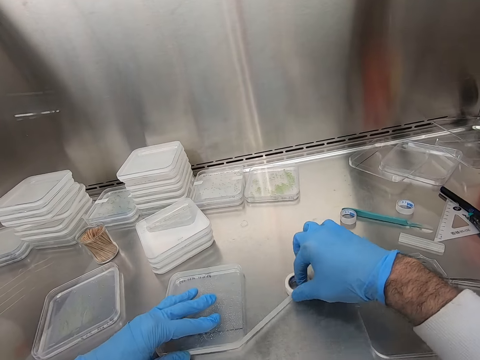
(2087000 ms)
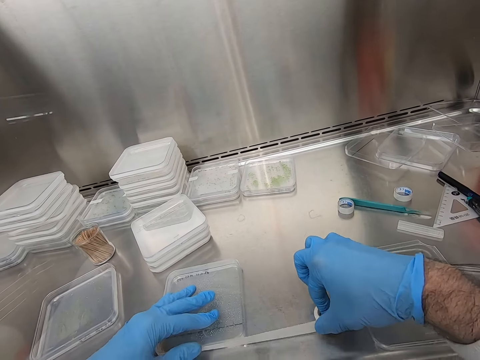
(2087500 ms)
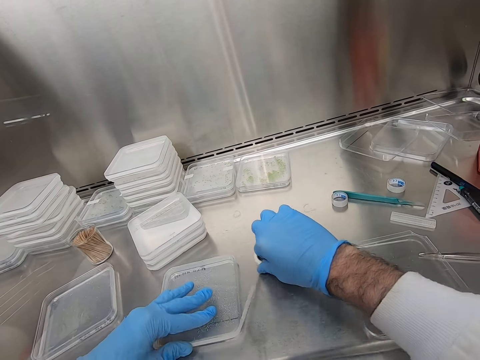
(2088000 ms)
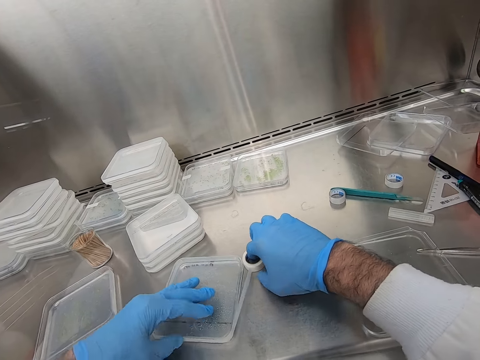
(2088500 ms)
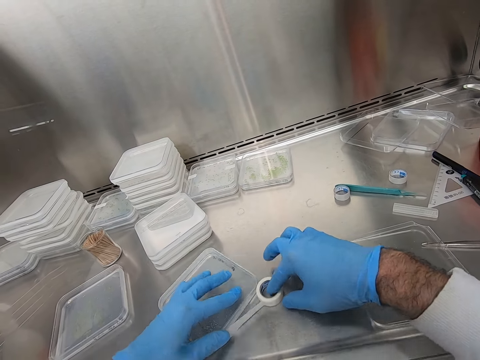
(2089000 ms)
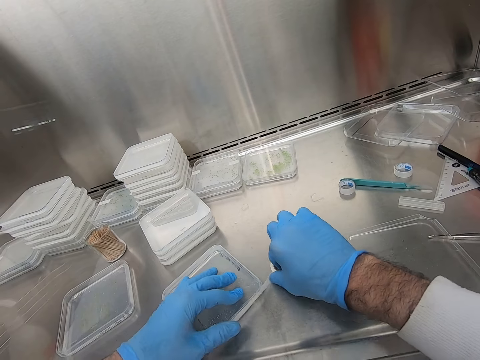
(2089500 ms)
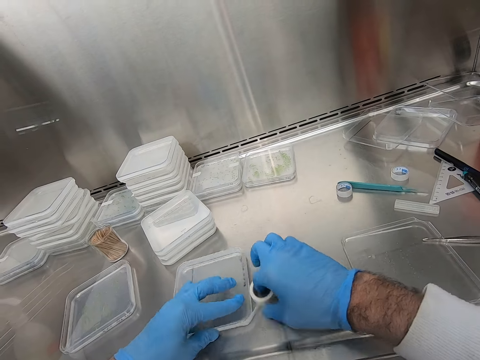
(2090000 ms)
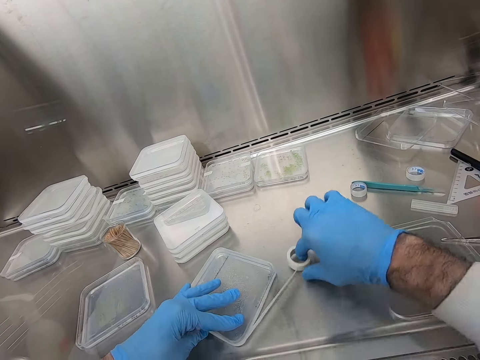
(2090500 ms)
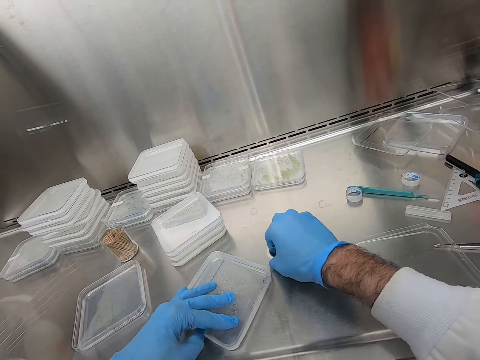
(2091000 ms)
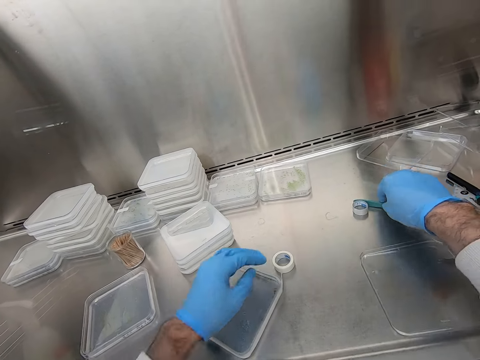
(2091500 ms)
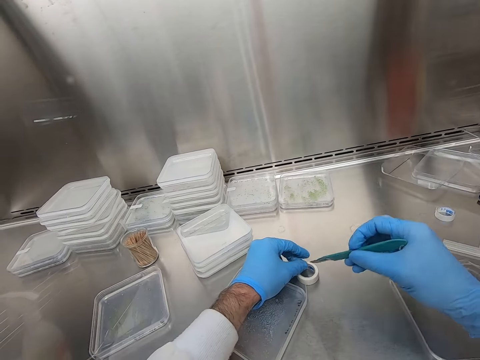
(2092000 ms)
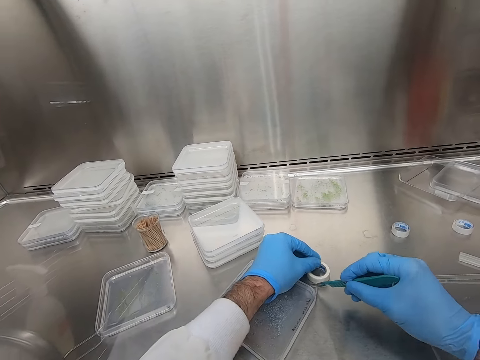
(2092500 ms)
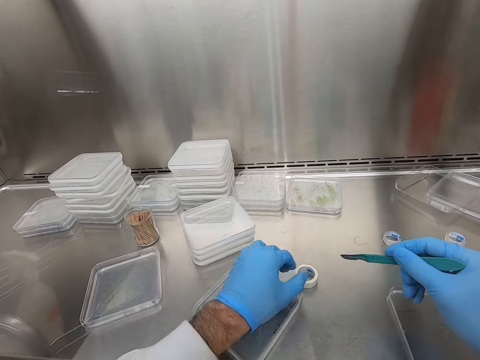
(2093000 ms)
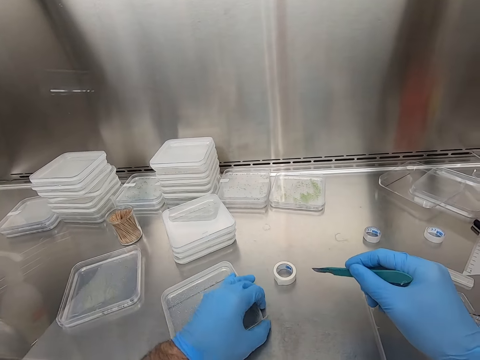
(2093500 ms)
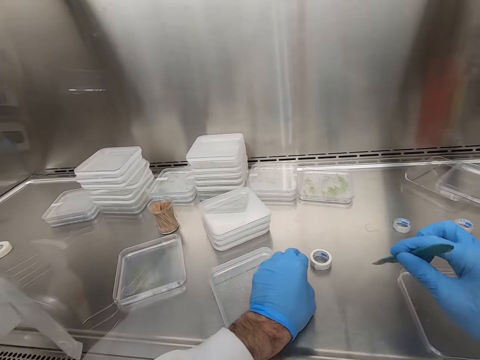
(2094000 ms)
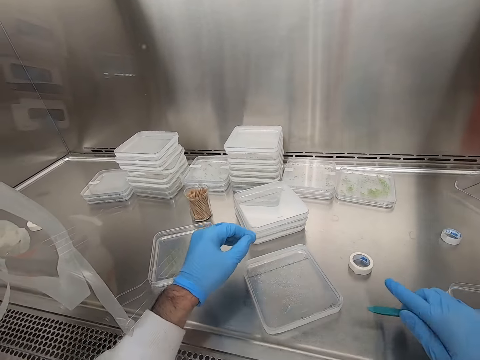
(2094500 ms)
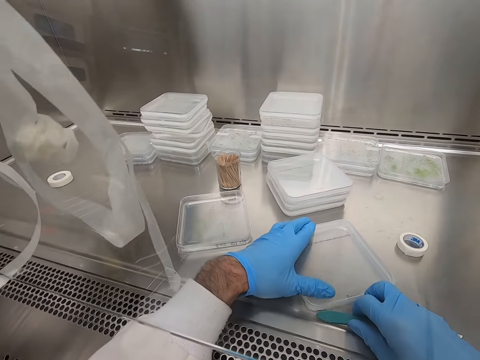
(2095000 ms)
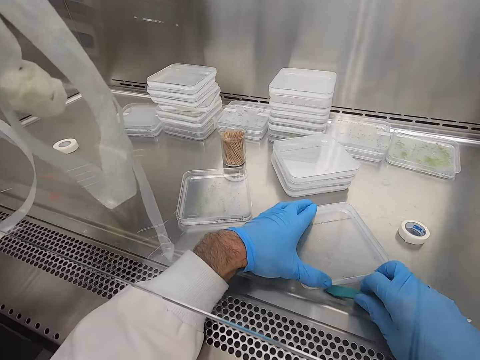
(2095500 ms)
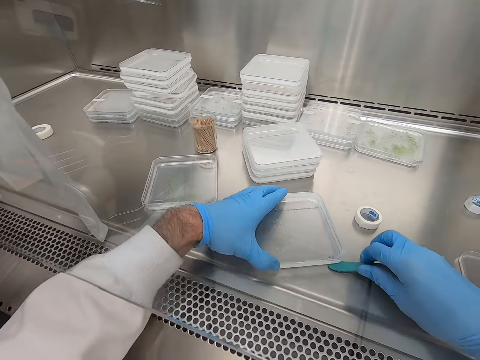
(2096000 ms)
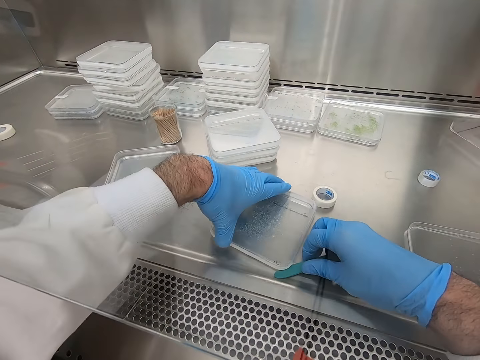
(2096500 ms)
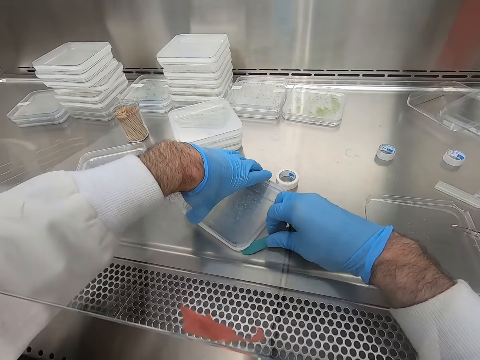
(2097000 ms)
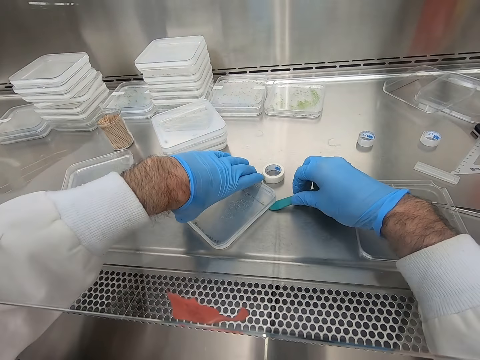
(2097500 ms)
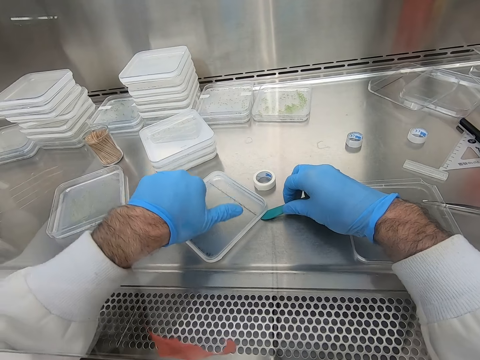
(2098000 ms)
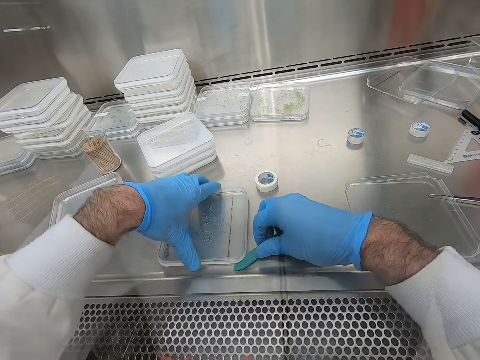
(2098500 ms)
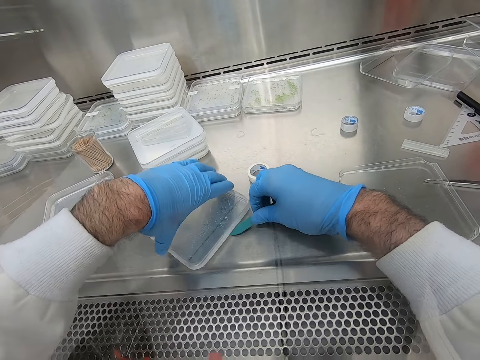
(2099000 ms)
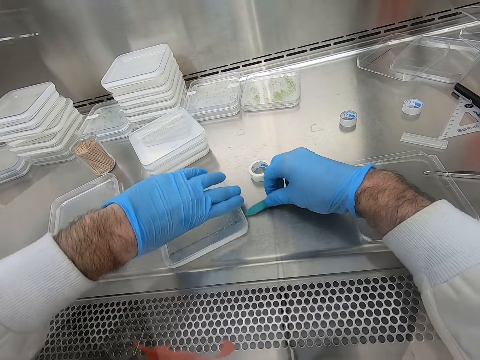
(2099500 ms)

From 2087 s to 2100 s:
The camera wearer picks up a knife or blade from the table. They cut the sellotape with the knife. They press the sellotape on the glass case with the knife. They move the blade around the plastic.

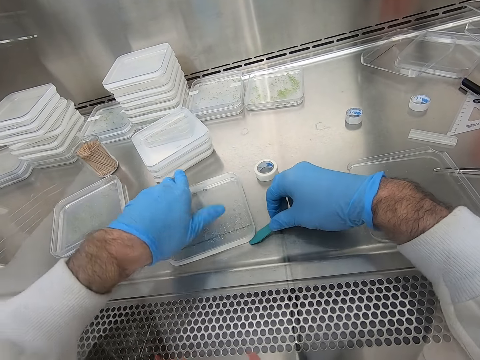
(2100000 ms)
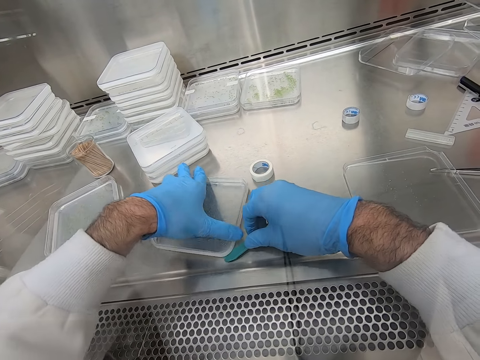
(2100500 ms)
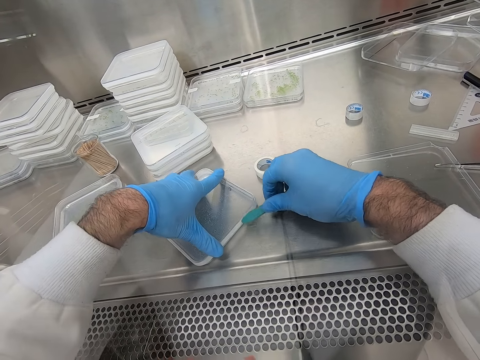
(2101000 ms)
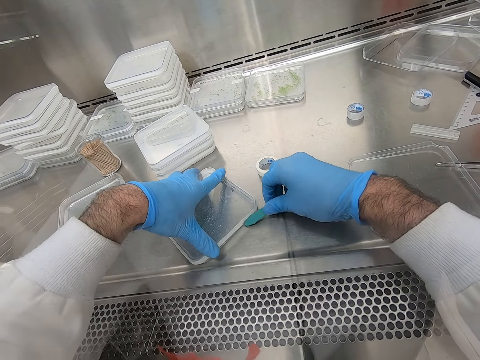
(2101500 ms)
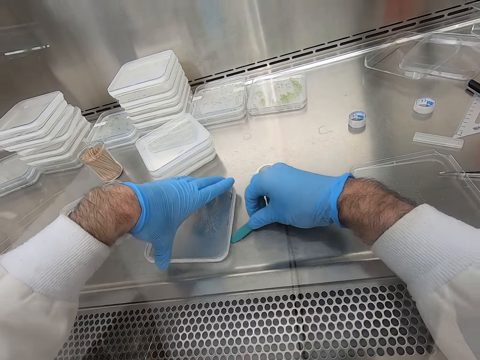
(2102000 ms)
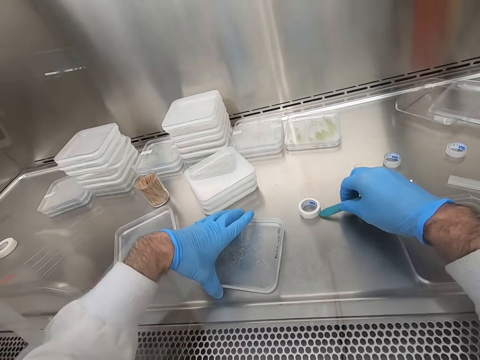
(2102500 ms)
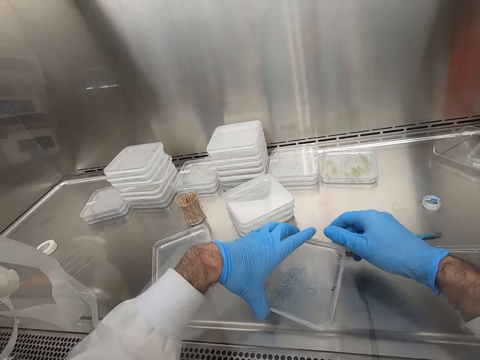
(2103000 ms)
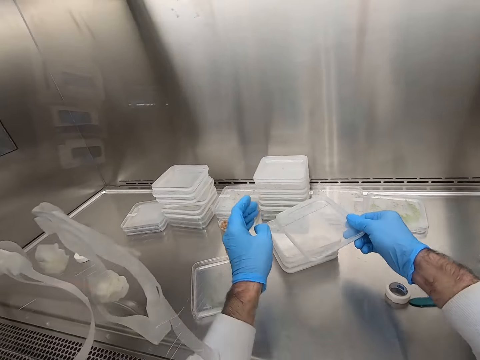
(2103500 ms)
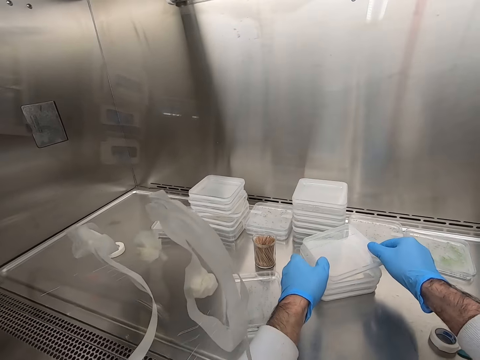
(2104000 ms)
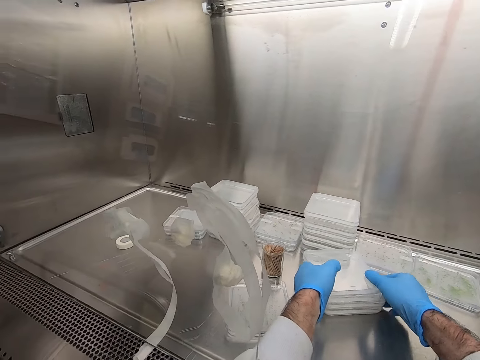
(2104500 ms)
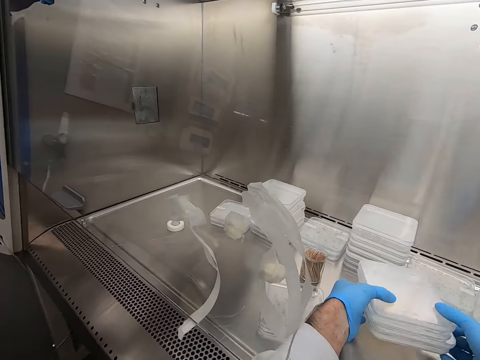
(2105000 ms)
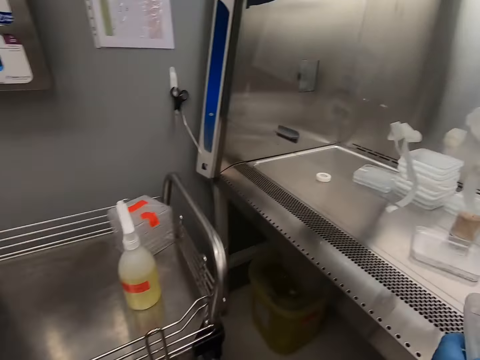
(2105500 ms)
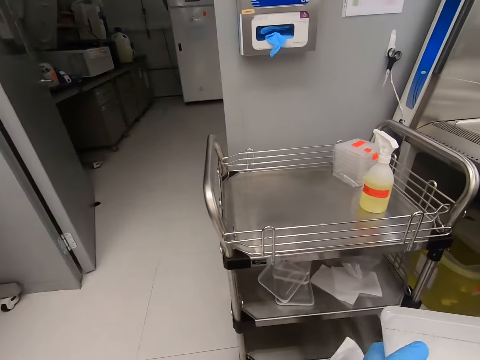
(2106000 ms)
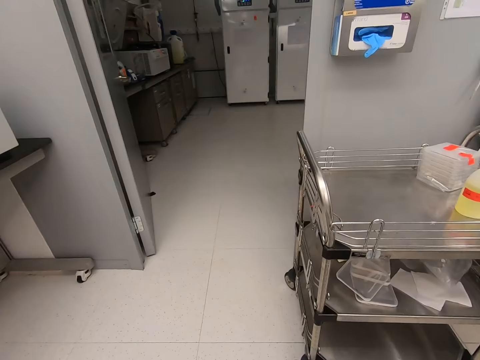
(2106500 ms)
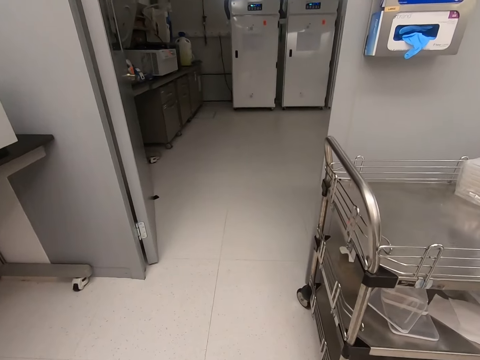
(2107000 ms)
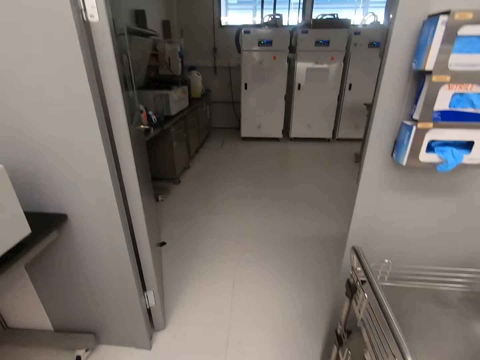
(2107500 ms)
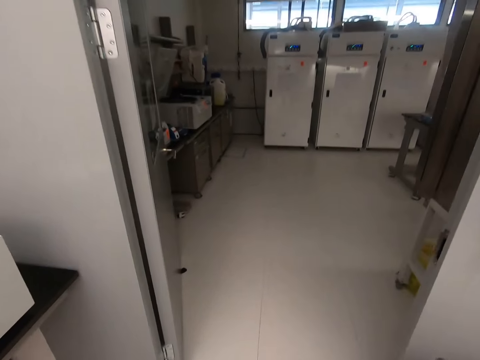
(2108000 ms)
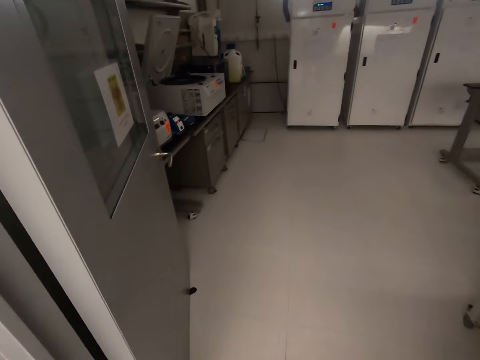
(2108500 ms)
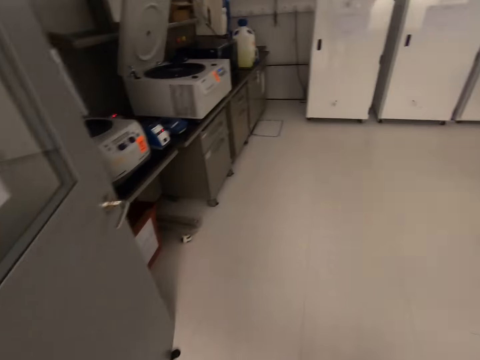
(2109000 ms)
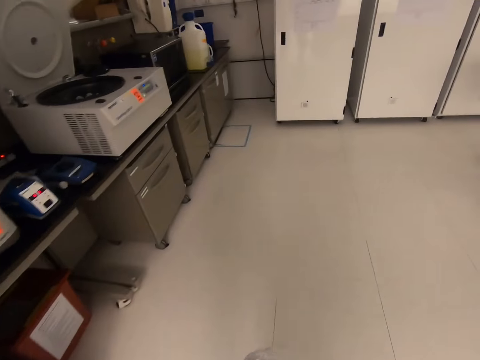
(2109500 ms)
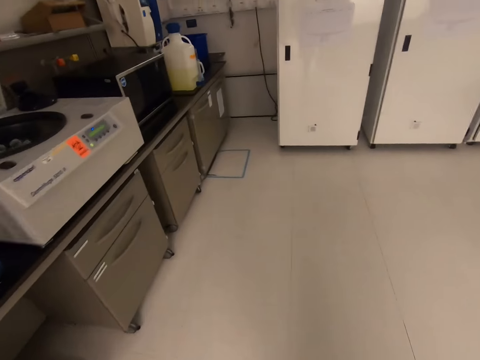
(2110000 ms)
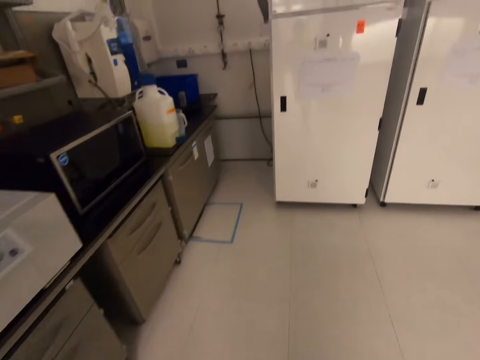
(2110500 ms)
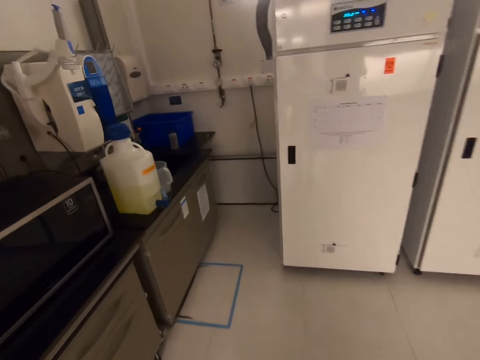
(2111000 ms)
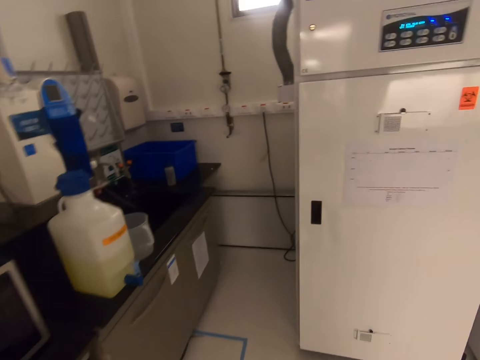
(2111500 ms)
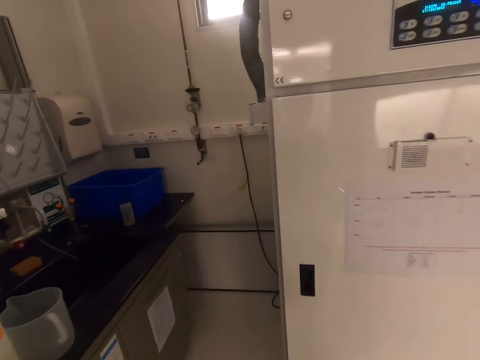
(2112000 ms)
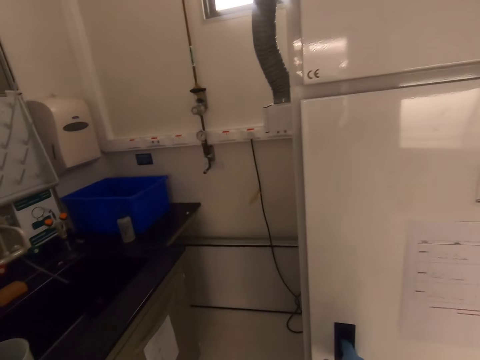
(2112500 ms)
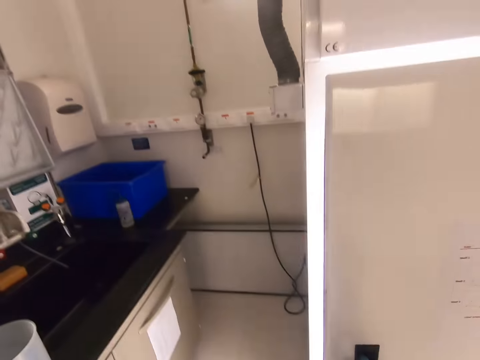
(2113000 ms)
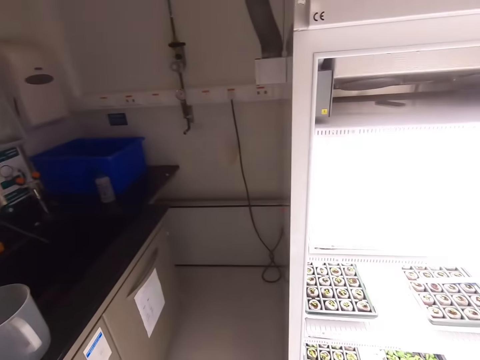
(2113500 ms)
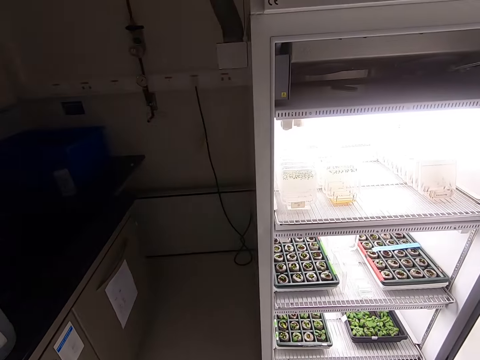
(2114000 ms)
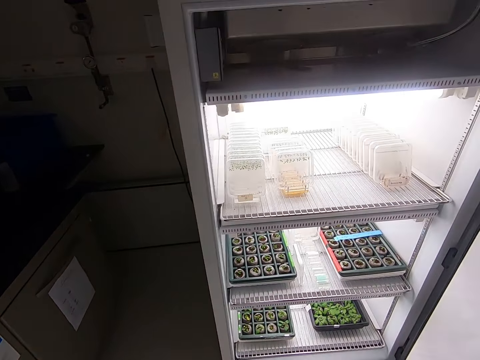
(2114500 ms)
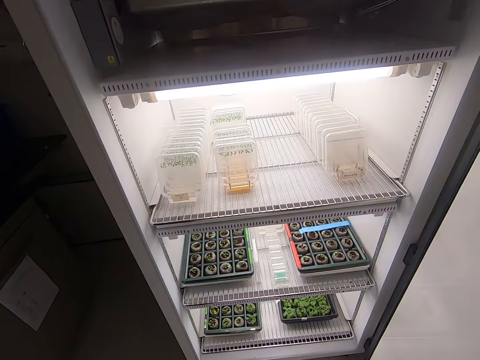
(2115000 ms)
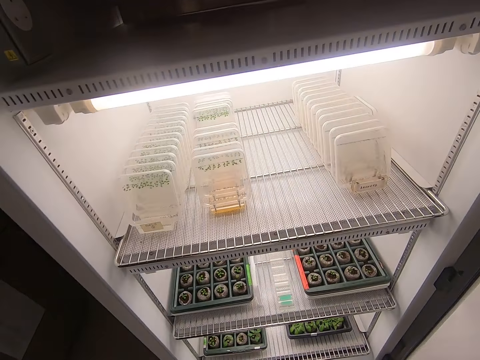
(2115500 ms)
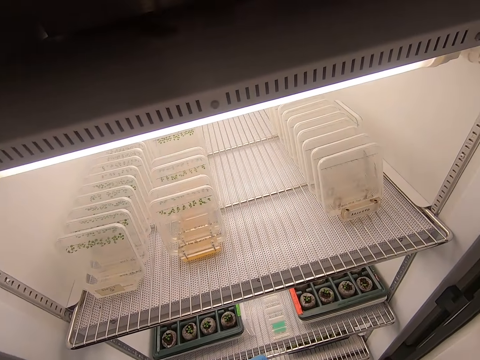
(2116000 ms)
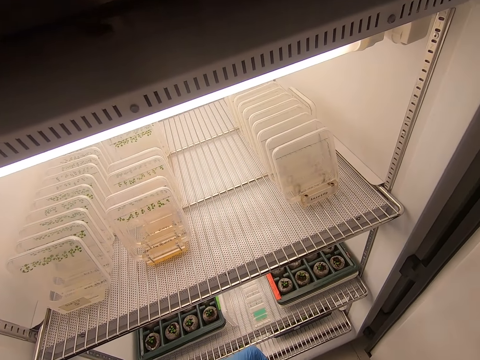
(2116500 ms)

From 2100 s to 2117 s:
The camera wearer places the knife on the table. They place the glass case aside among others. They carry the glass cases from the table. They walk in the house to the fridge. They open the fridge.
